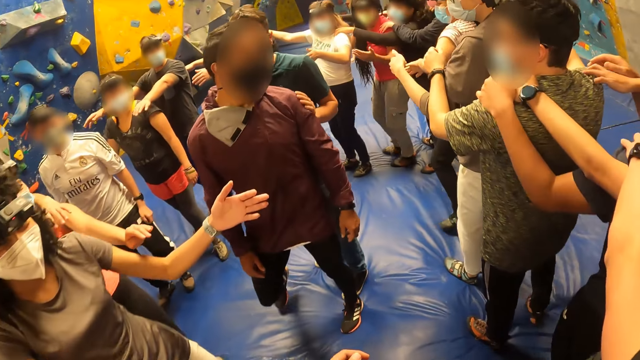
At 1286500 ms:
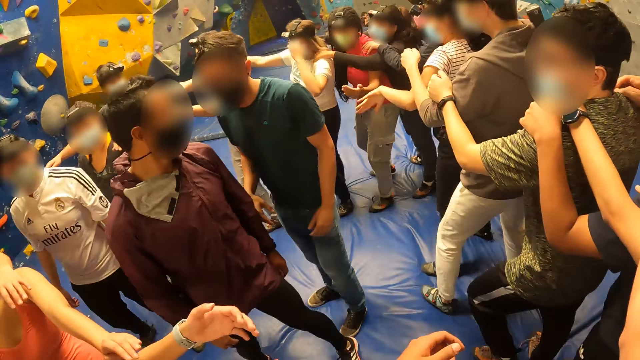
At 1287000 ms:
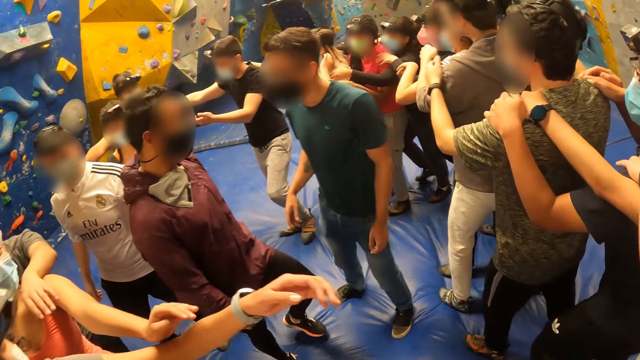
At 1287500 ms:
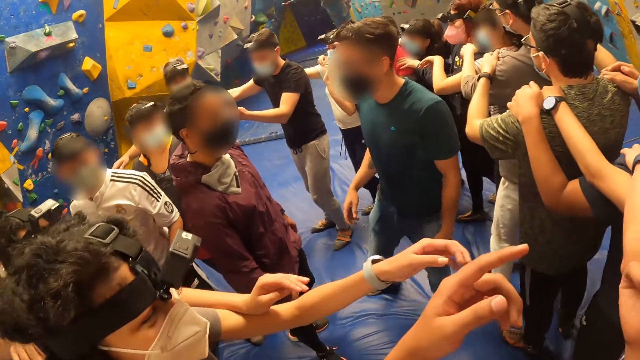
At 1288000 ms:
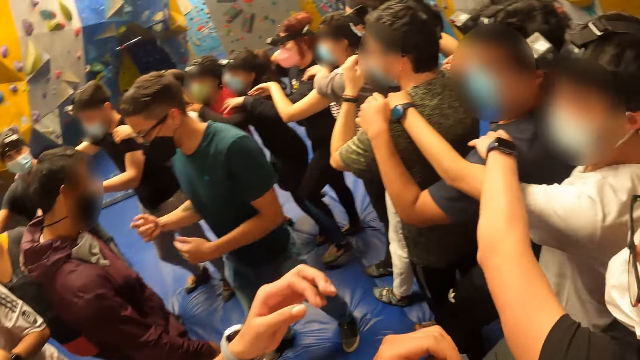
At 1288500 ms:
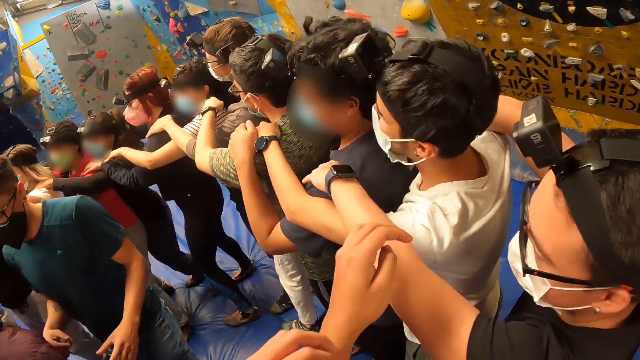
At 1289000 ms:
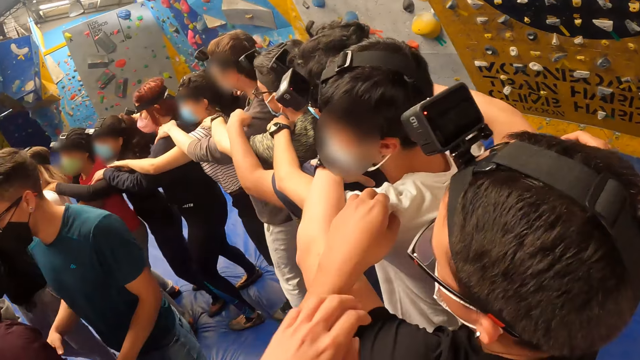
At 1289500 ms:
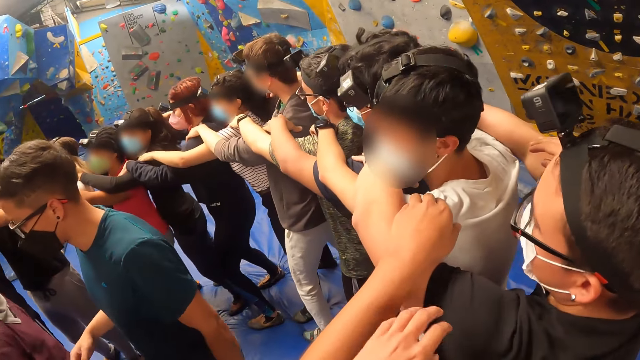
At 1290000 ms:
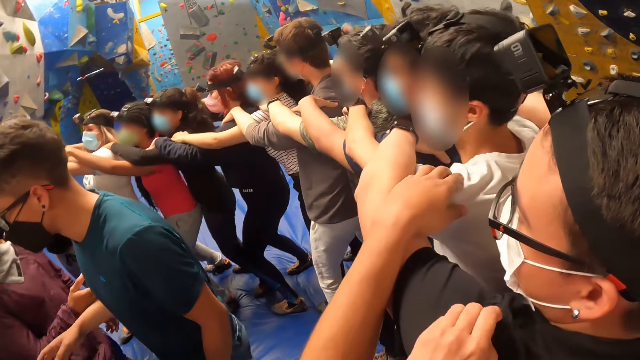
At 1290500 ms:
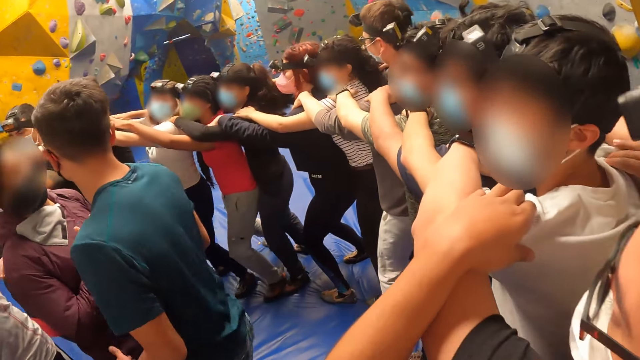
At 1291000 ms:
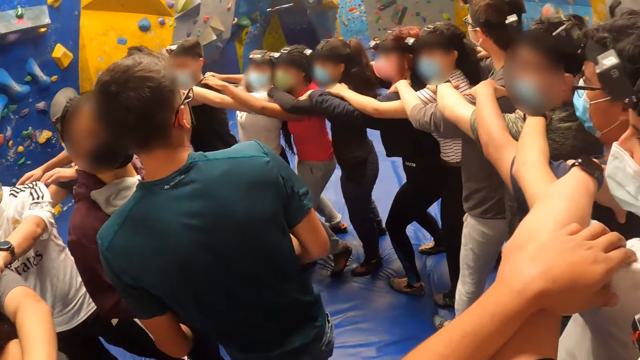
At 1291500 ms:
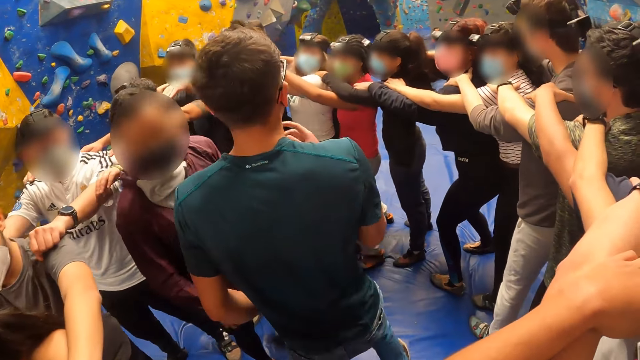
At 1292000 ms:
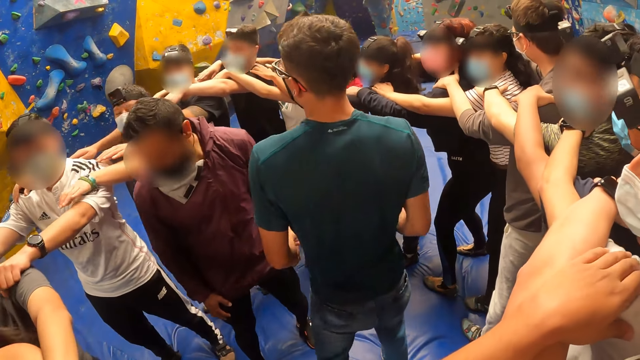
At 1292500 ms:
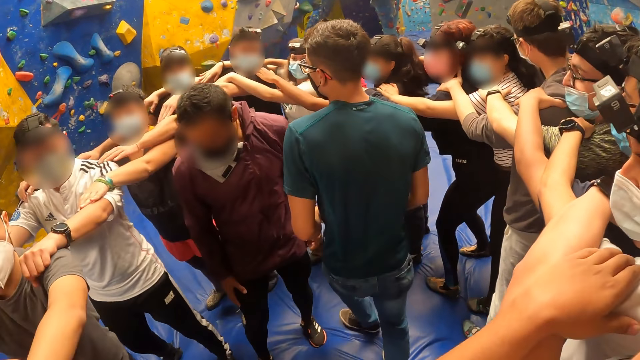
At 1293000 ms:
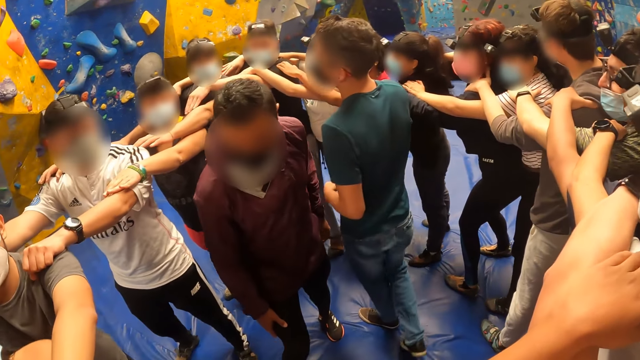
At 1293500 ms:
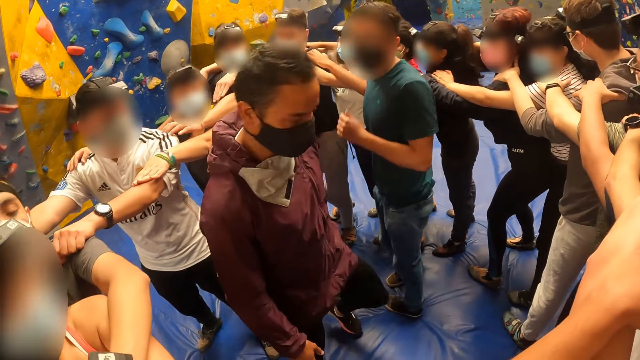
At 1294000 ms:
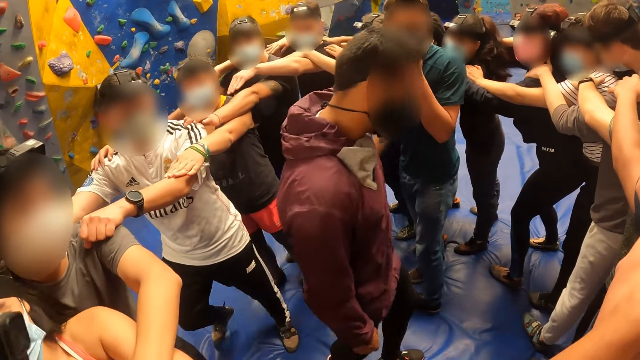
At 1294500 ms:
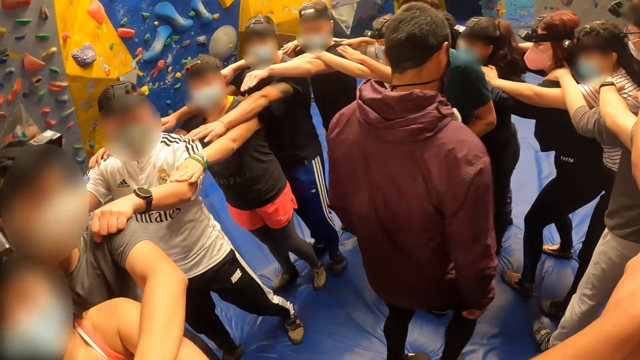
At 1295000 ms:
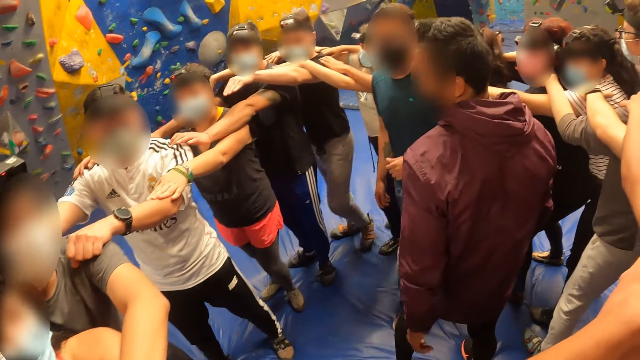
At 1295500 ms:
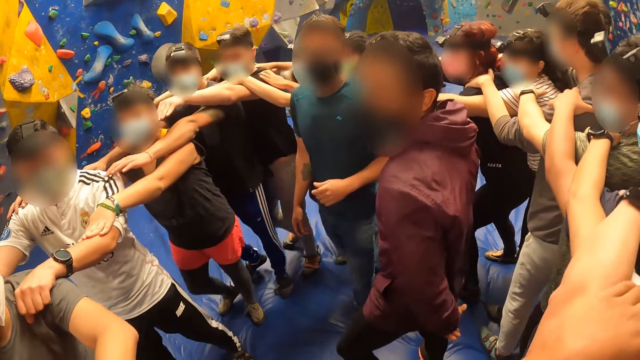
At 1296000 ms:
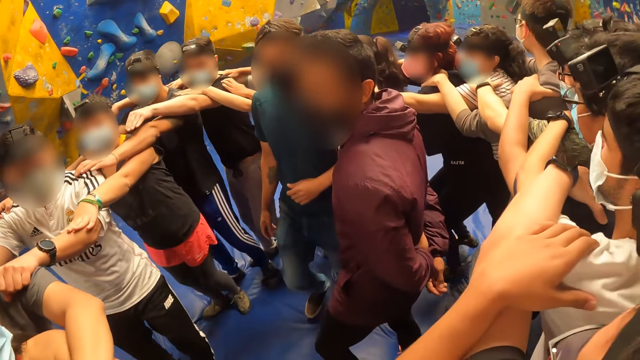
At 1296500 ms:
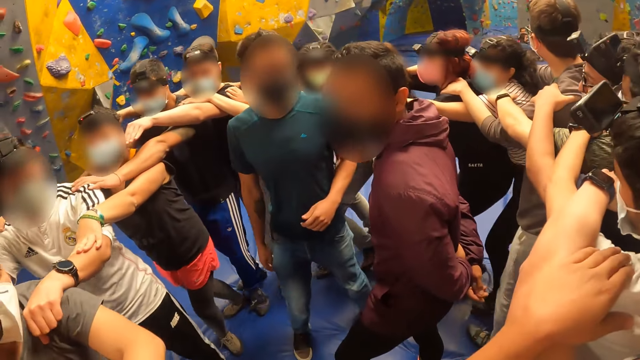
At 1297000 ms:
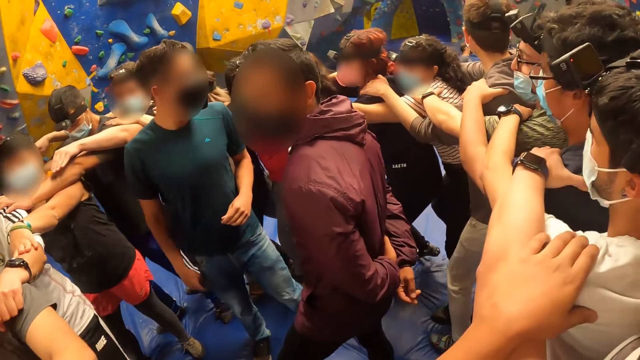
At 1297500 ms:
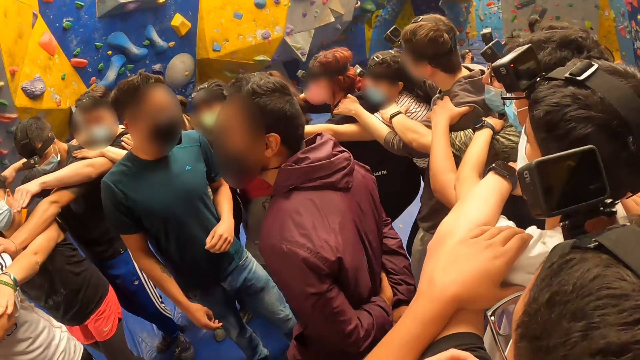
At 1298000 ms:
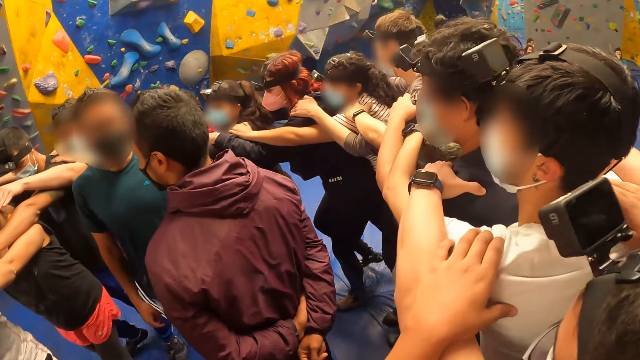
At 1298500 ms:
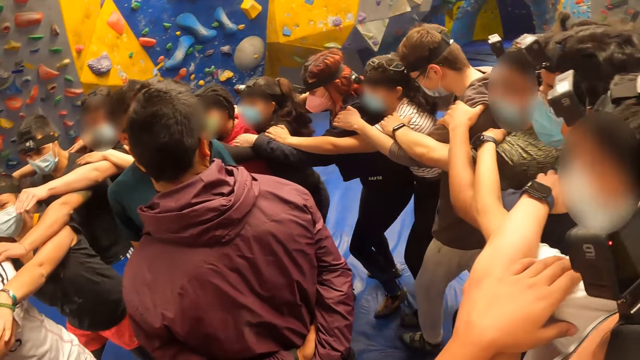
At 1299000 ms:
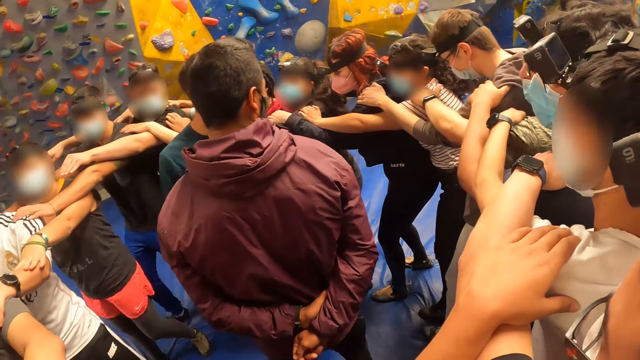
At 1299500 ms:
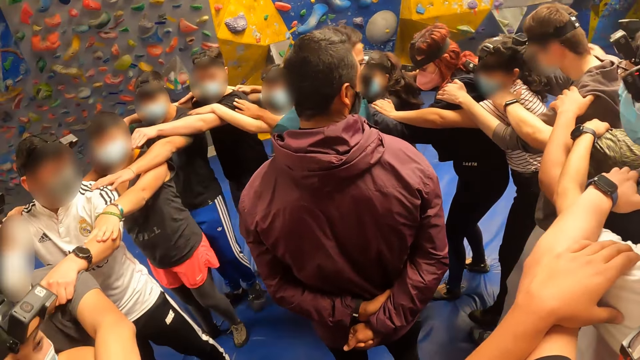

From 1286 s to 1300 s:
The camera wearer places his hands on the shoulder of a man. A lady holds the camera wearer's hands. The camera wearer places hands on another person's hands. He exercises with the group of people. He walks on the crash pads.

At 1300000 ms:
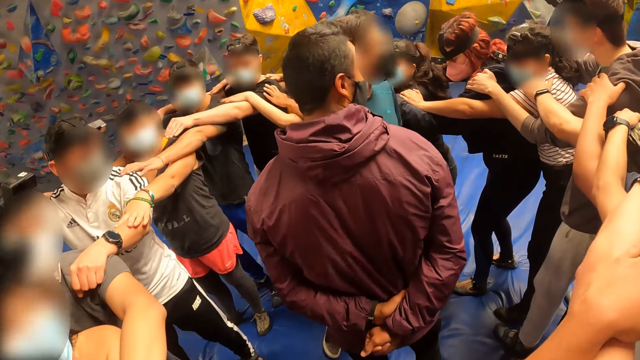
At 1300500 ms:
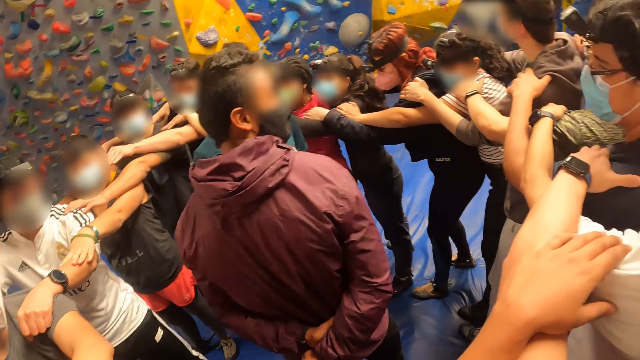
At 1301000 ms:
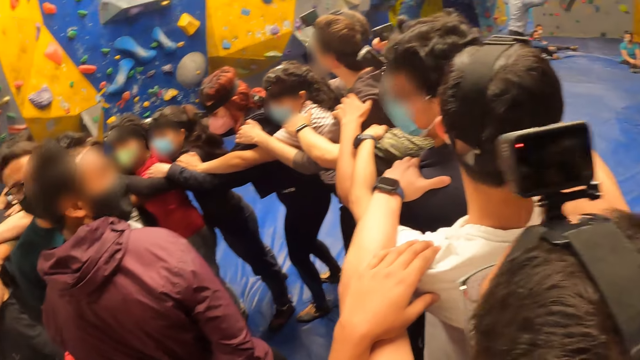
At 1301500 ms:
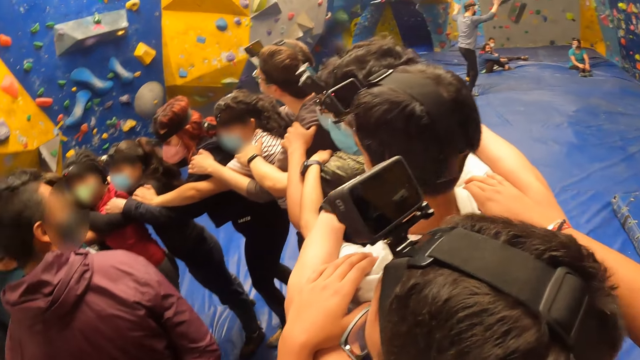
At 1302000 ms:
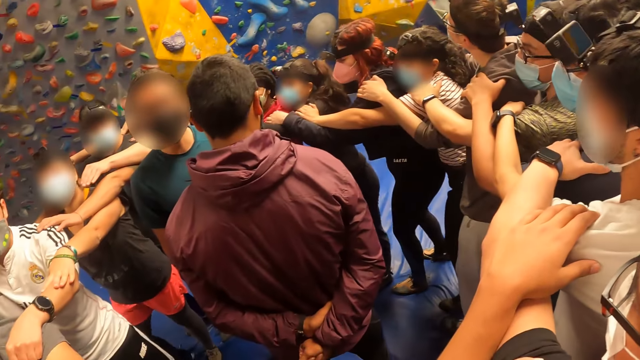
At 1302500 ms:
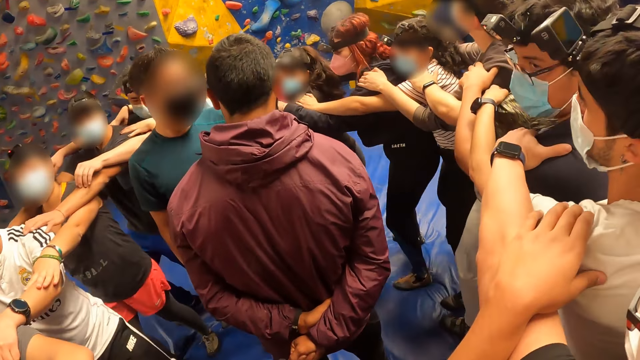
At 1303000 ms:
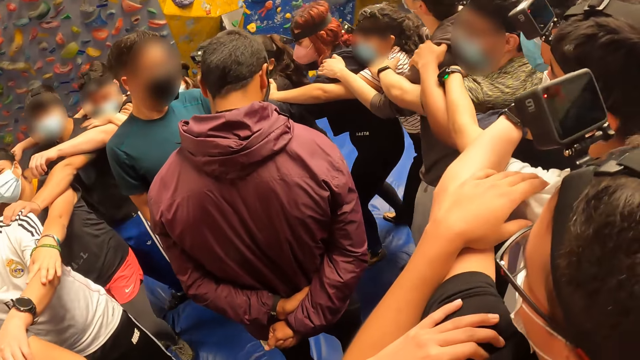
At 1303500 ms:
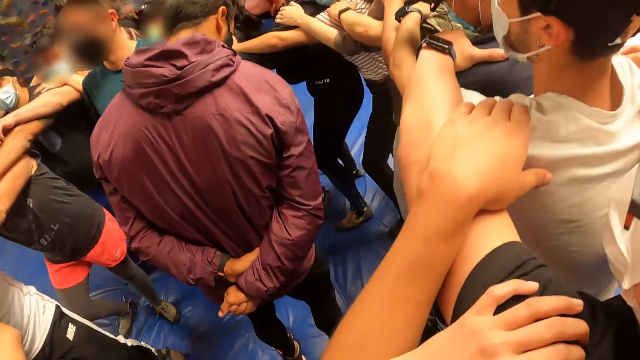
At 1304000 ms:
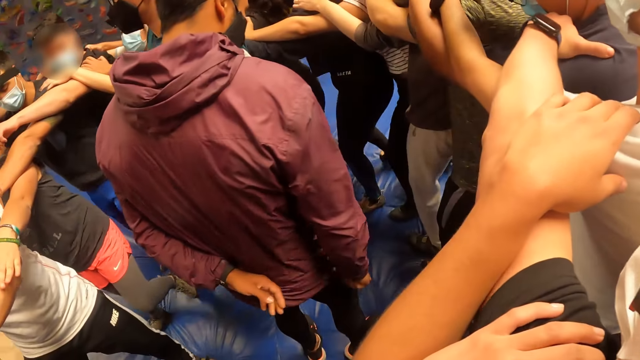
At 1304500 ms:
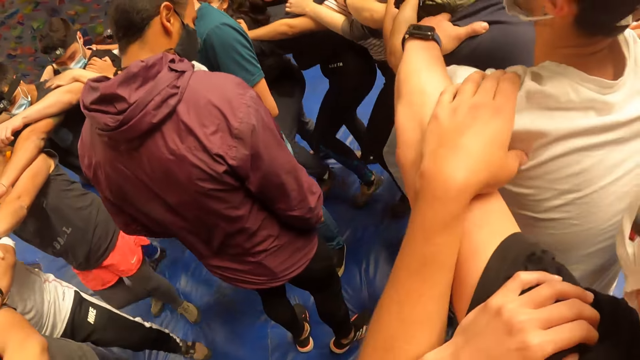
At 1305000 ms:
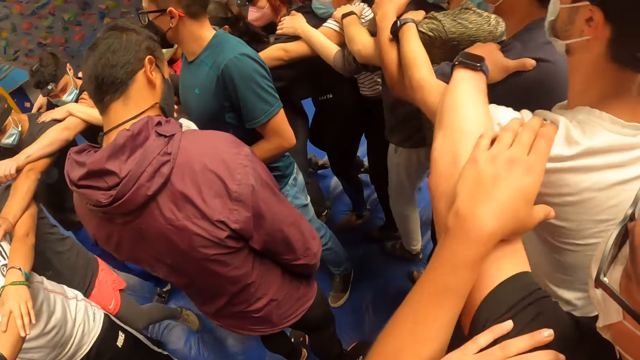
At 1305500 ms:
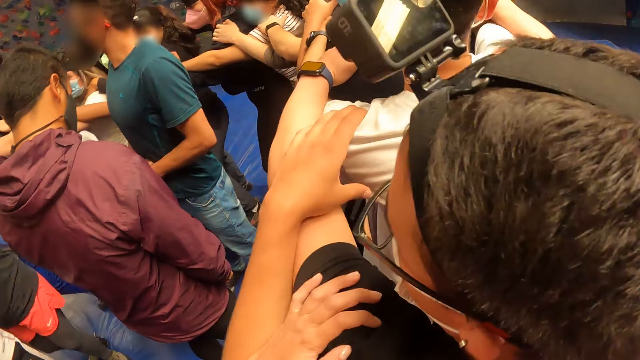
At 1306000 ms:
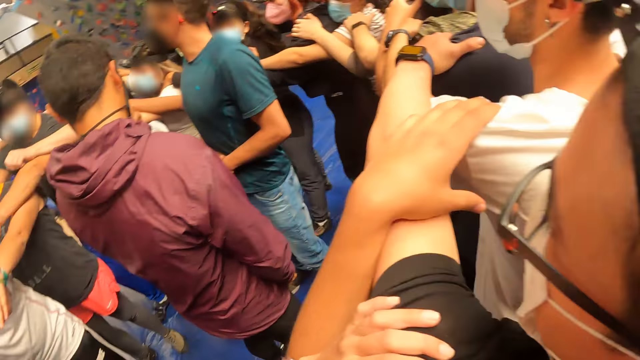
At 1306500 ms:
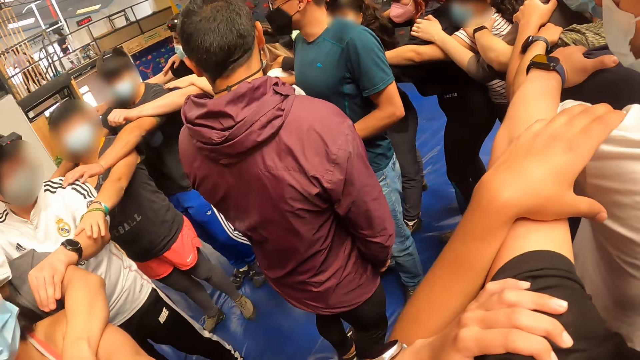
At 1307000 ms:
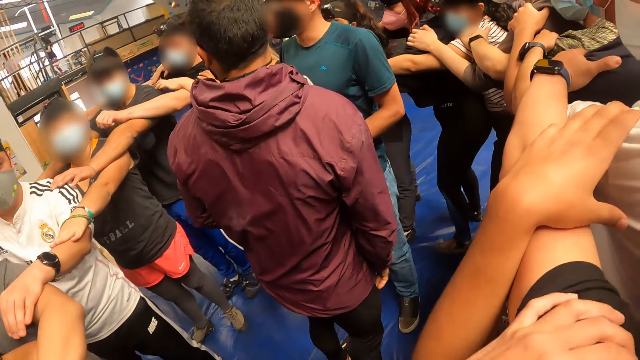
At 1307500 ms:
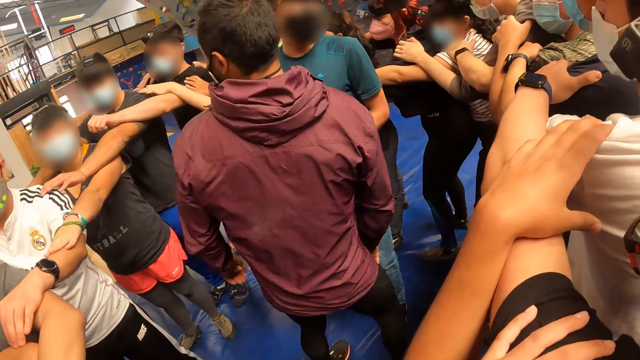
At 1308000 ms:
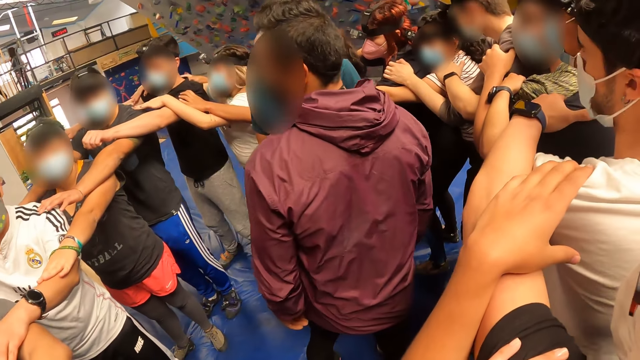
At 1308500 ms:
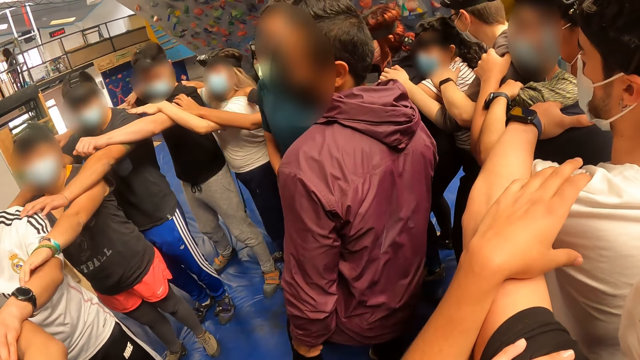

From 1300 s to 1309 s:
The camera wearer looks around.
